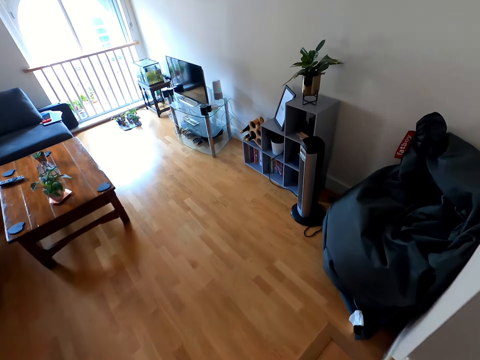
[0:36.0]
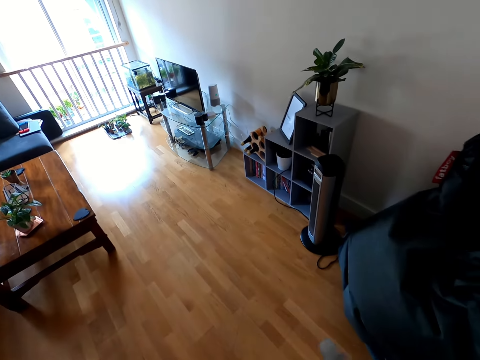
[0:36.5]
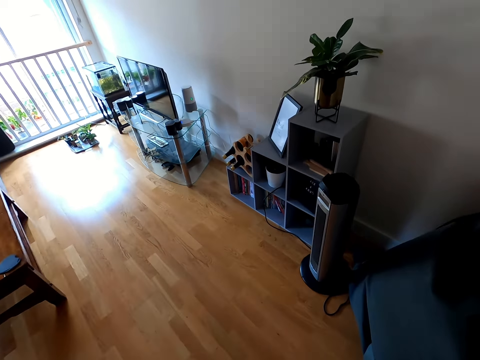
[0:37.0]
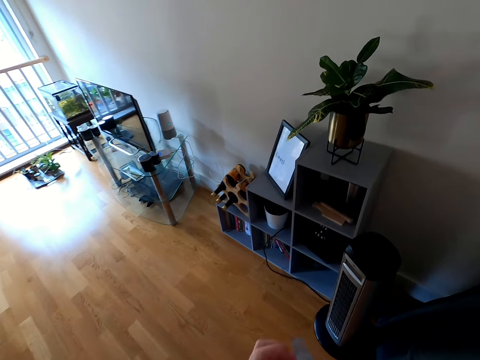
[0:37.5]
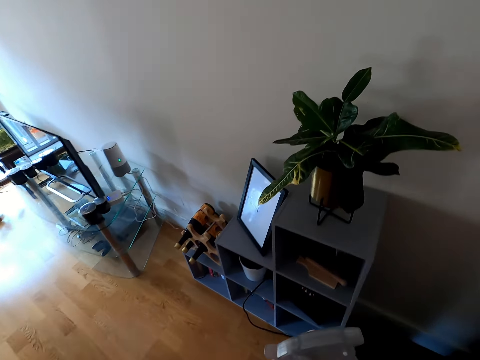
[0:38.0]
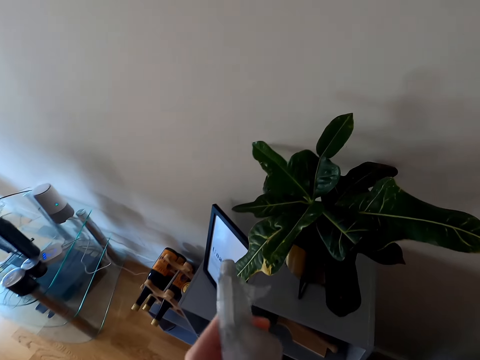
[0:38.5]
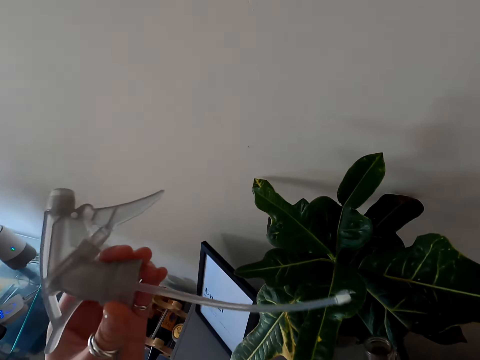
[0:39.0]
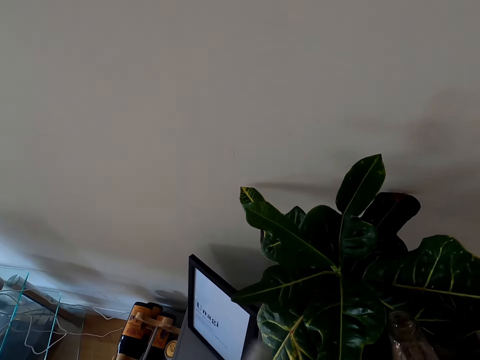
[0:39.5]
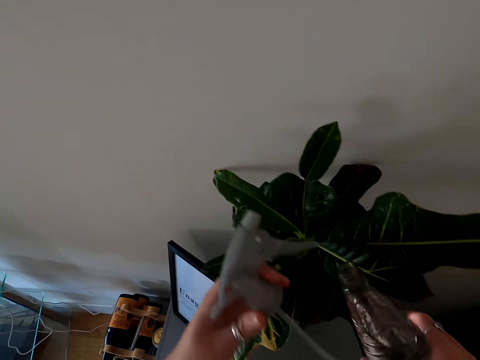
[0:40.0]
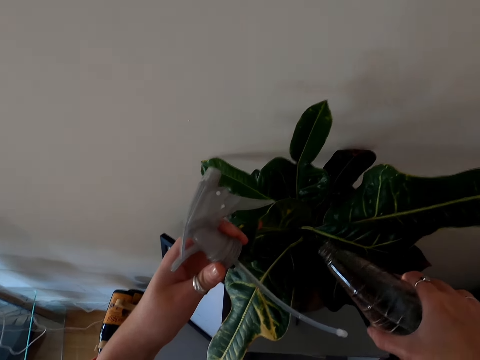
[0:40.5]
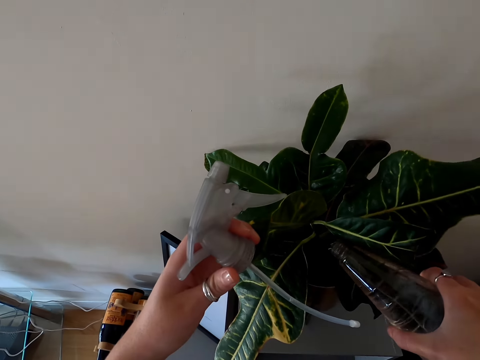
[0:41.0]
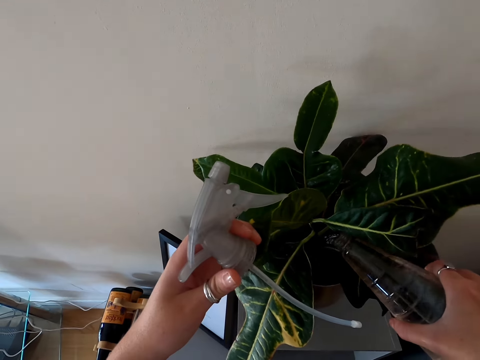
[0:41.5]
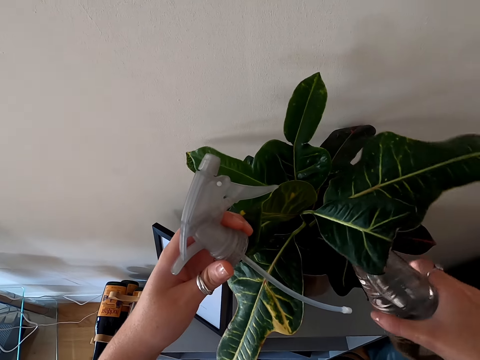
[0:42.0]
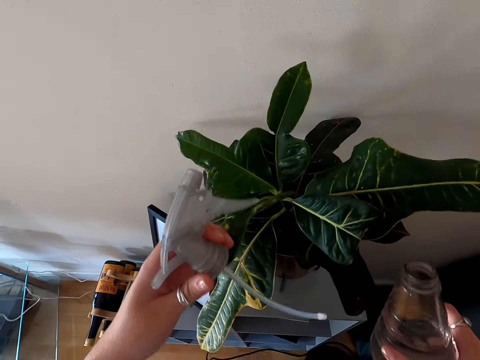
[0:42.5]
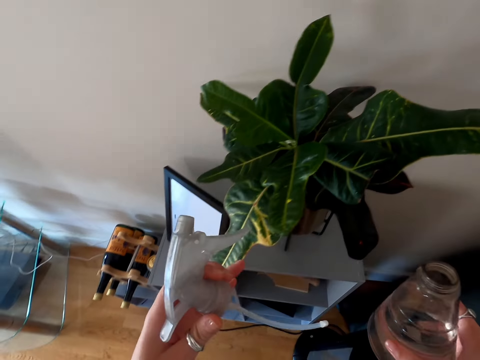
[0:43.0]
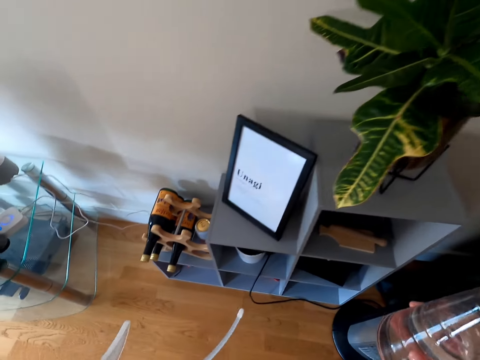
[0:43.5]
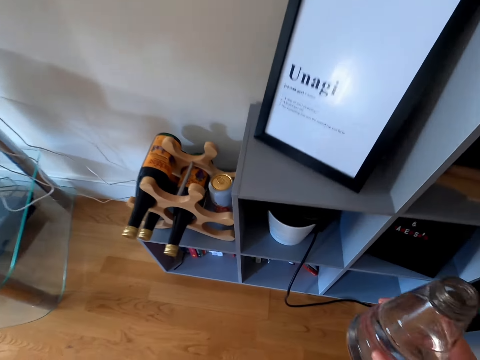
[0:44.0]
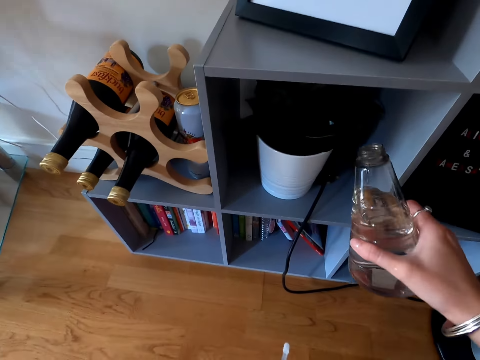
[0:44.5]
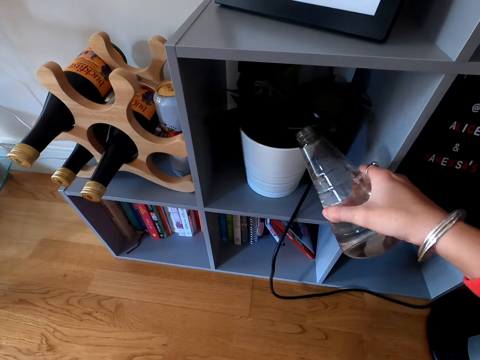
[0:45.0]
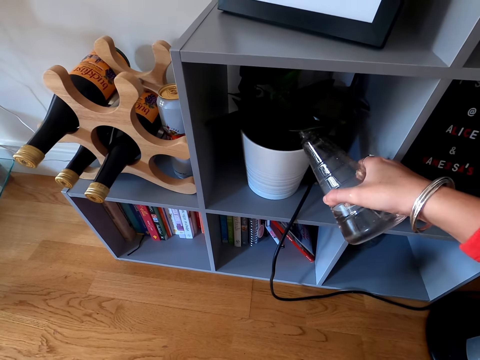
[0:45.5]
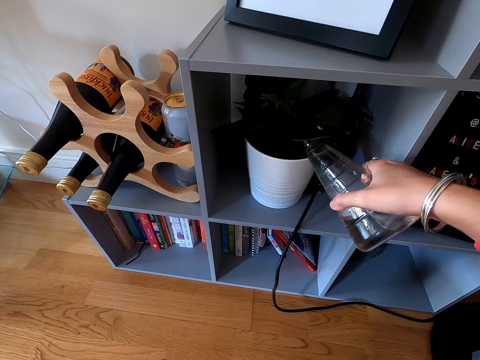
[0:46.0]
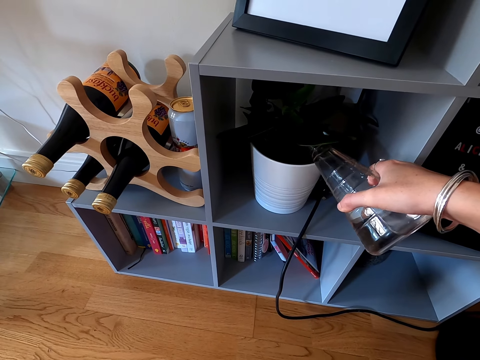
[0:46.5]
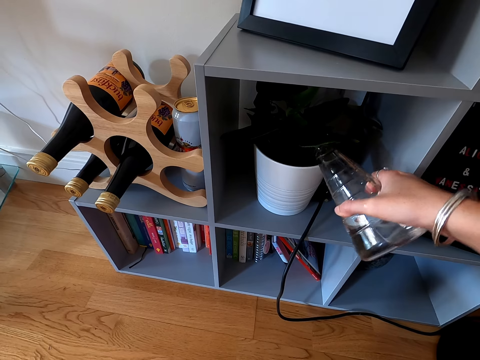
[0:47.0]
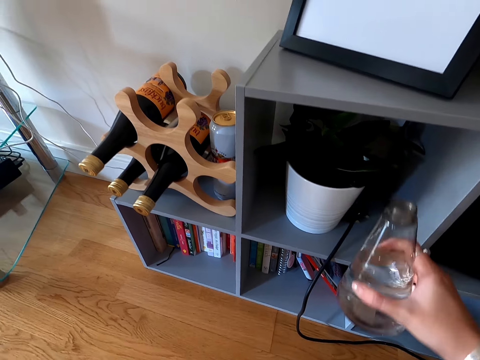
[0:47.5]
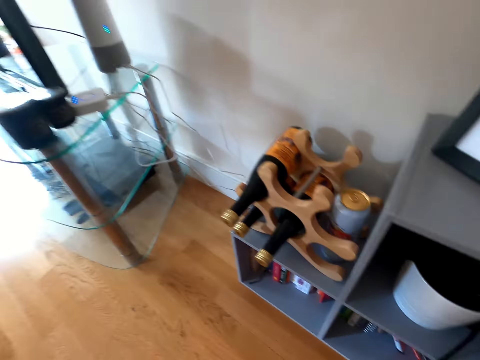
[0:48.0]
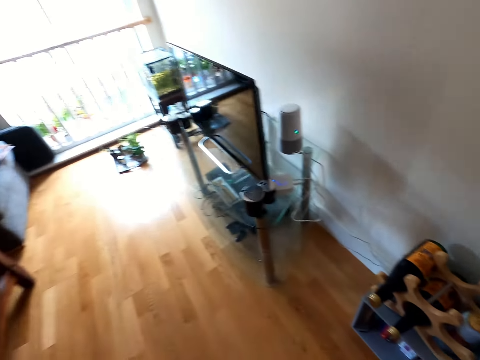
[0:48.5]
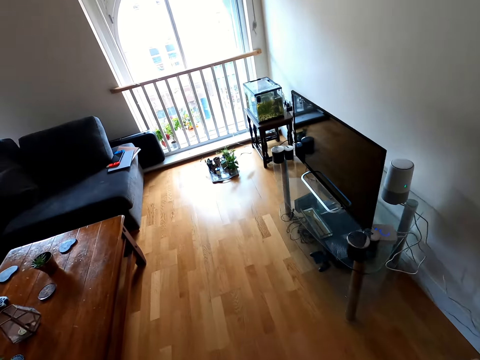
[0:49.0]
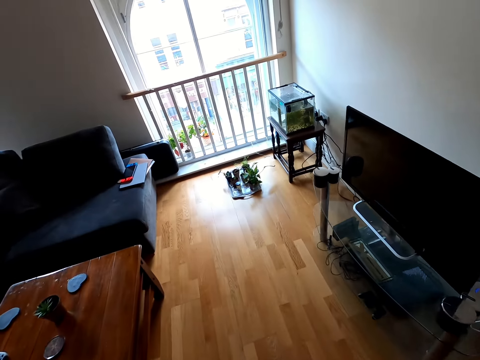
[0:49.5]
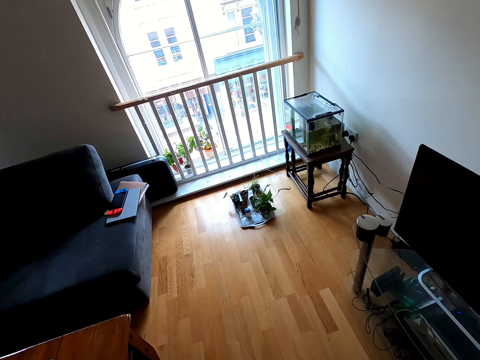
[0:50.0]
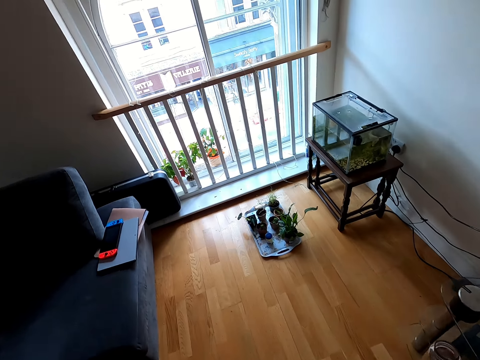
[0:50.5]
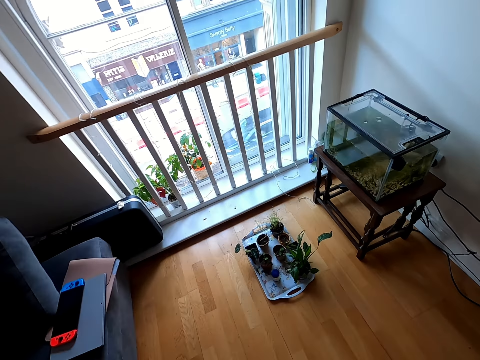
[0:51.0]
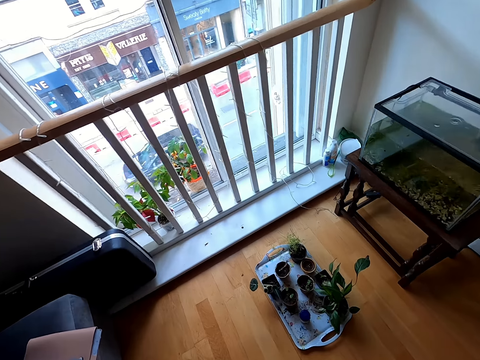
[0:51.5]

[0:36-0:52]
The camera wearer lifts a self-priming spray mechanism. They look at the flower and water the flower. They pull back the bottle and bend down. They water the flower, pull back the bottle and walk around.

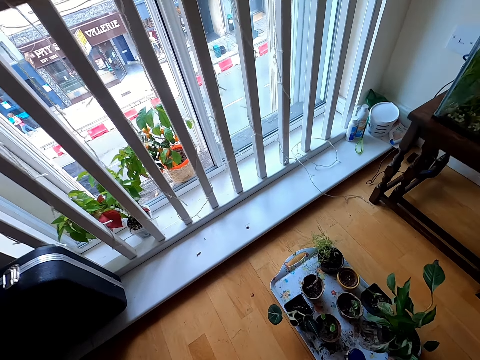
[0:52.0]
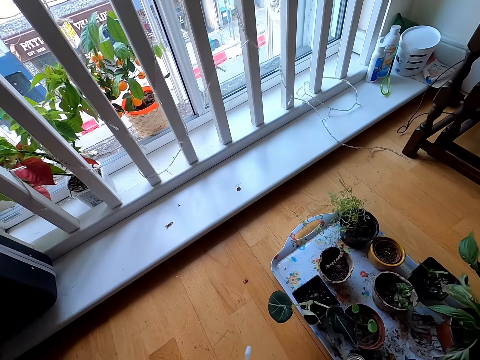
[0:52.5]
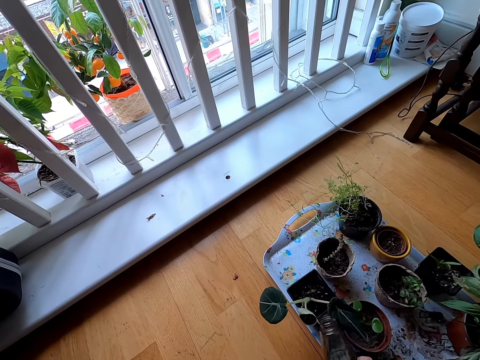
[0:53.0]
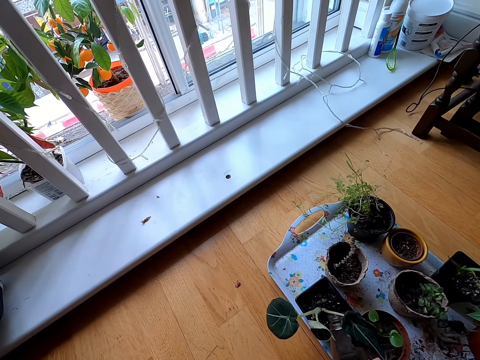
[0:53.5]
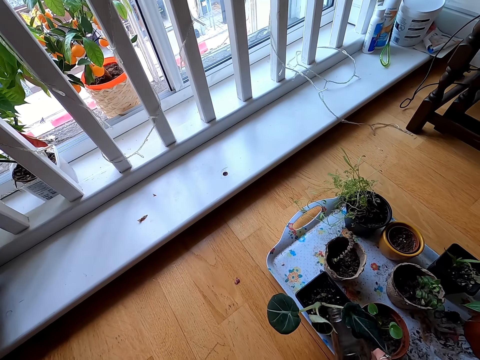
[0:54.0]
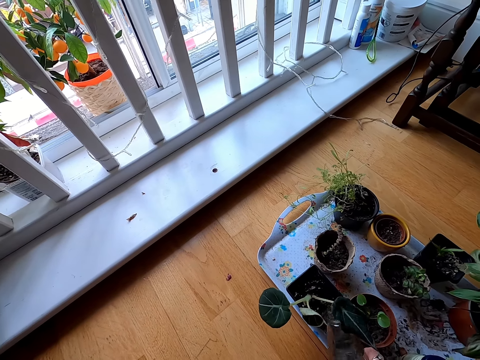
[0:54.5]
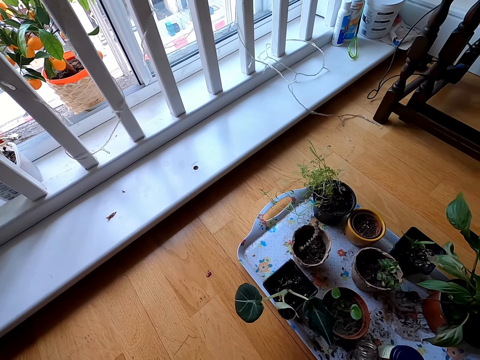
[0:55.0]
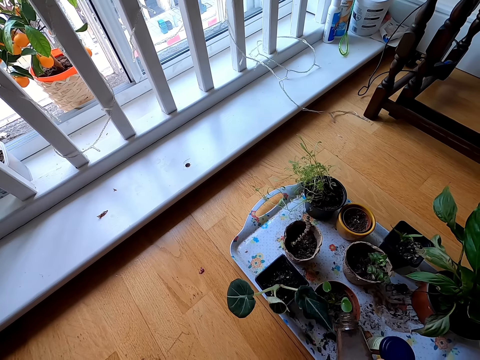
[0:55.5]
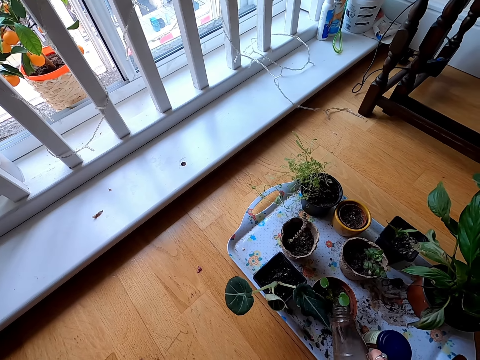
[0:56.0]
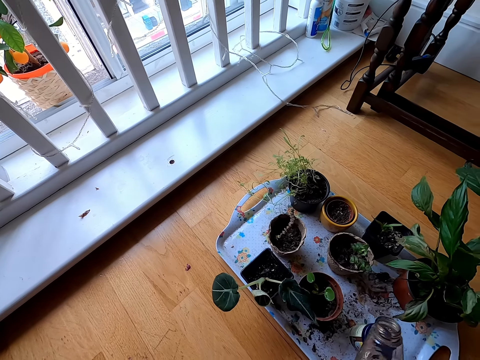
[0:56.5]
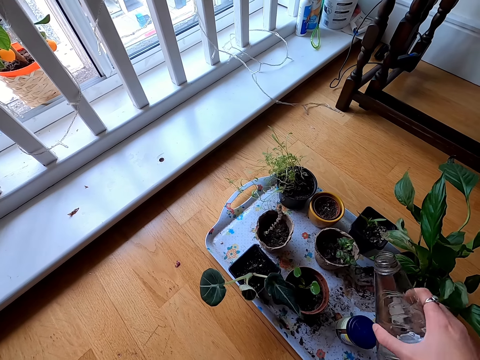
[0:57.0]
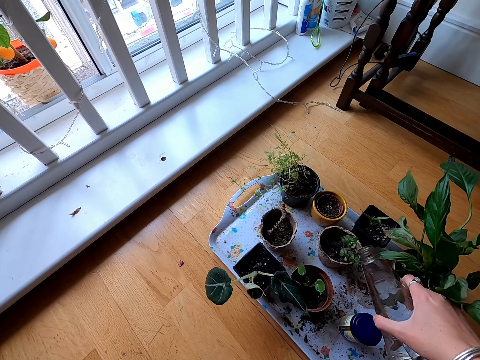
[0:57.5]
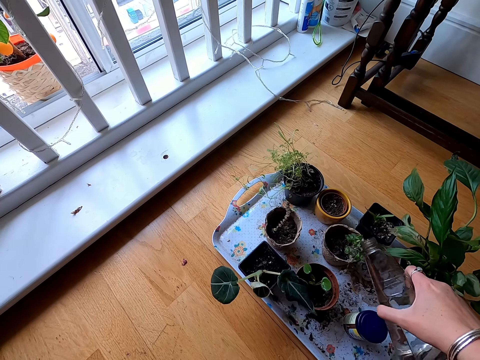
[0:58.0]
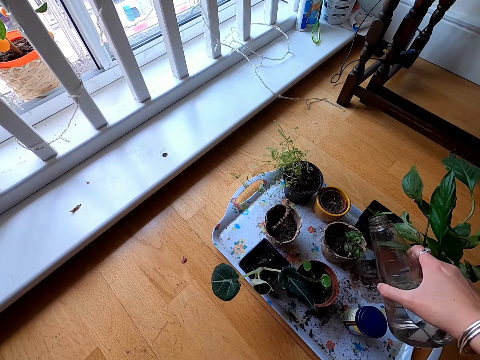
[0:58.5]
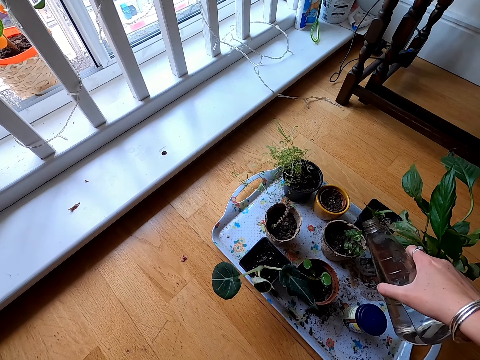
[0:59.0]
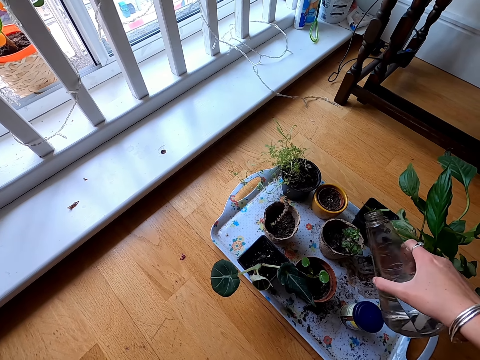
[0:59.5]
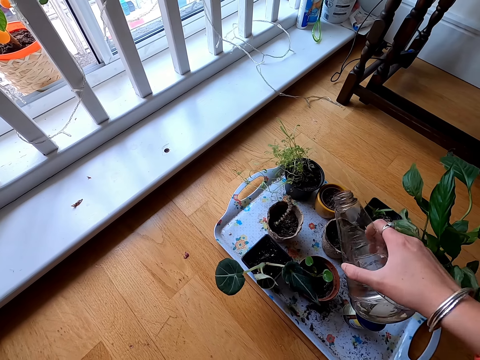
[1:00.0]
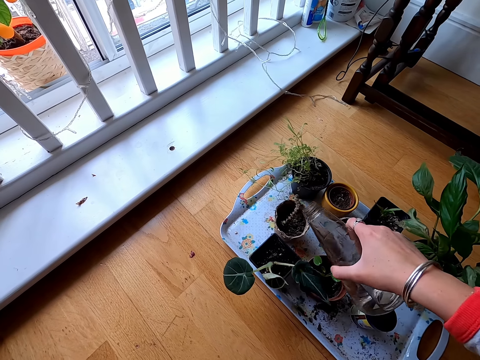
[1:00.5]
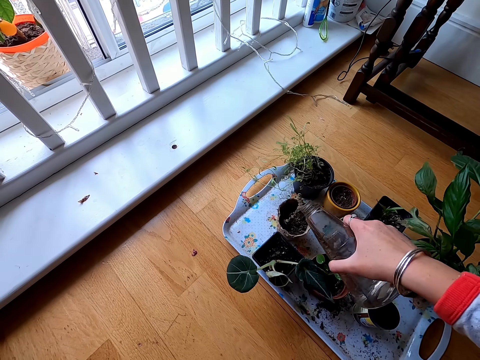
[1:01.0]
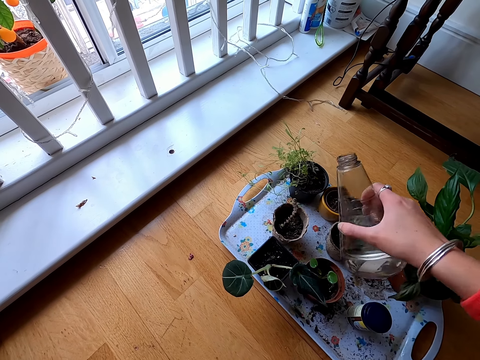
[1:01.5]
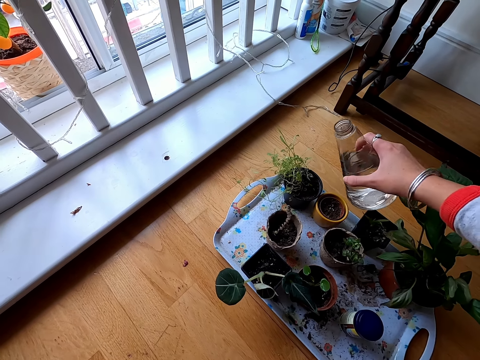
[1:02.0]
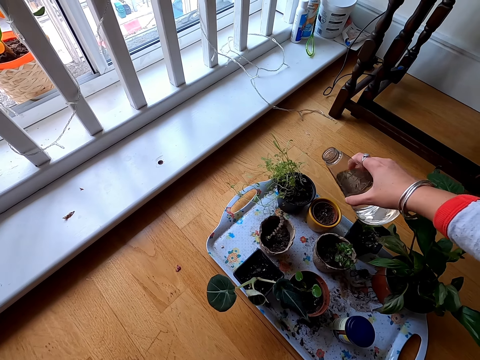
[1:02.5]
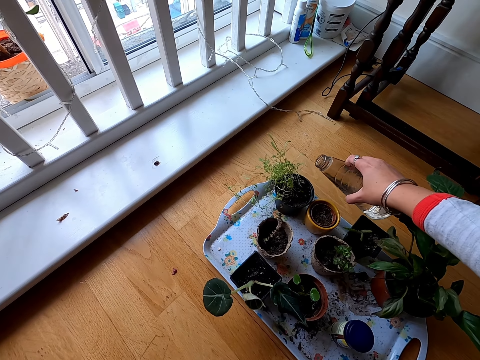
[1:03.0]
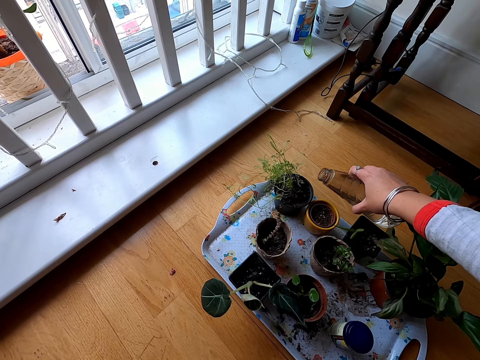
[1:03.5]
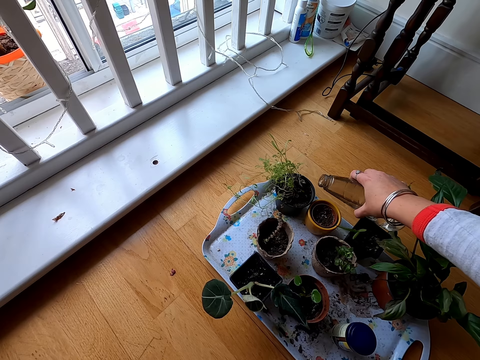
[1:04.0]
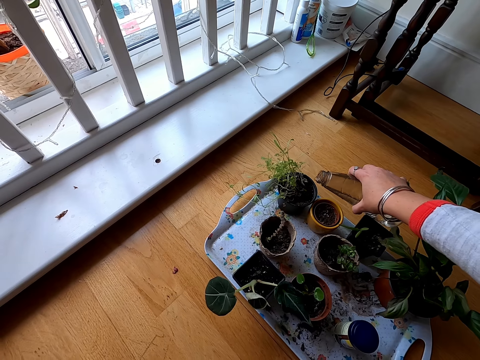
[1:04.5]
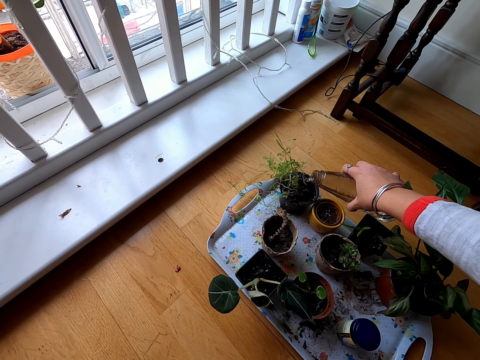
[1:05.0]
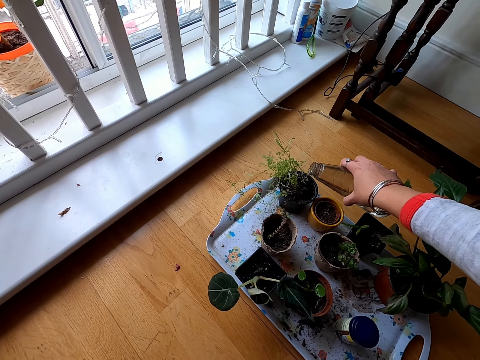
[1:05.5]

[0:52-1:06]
The camera wearer waters the flower. They pull back the bottle. They water the flower. They pull back the bottle. They lift the bottle. They water the flower. They lift the bottle. They water the flower. They lift the bottle. They water the flower.
